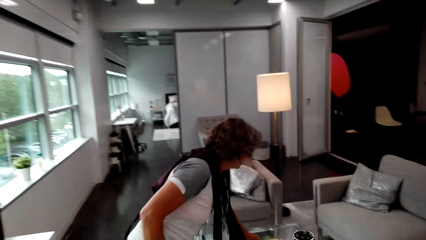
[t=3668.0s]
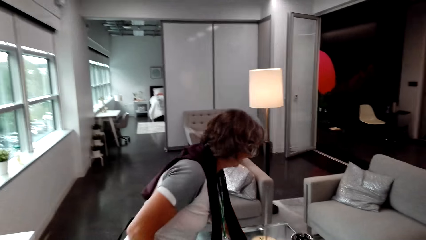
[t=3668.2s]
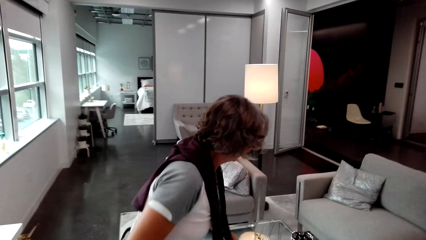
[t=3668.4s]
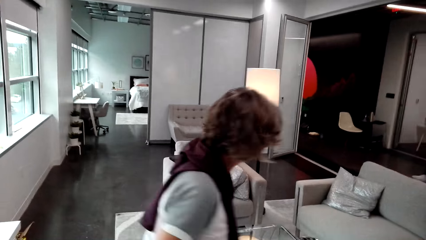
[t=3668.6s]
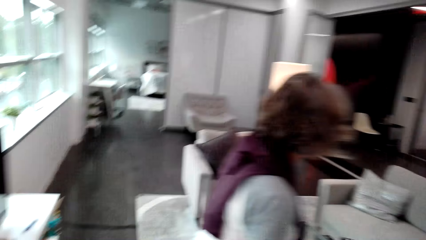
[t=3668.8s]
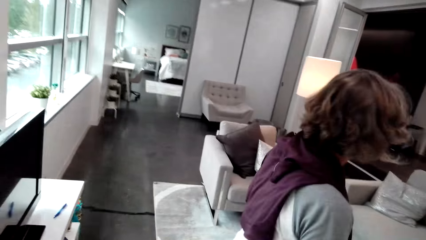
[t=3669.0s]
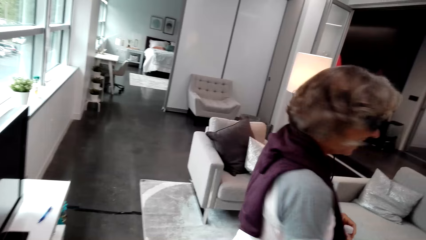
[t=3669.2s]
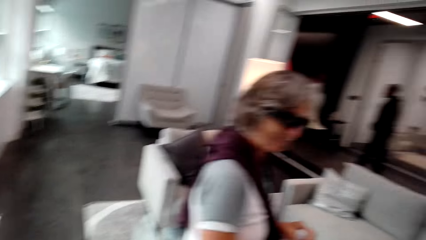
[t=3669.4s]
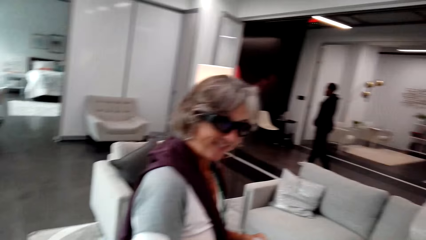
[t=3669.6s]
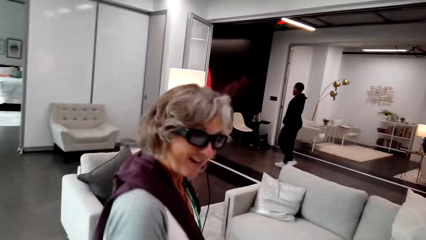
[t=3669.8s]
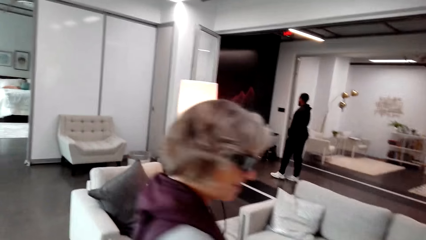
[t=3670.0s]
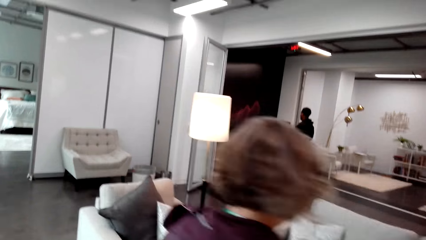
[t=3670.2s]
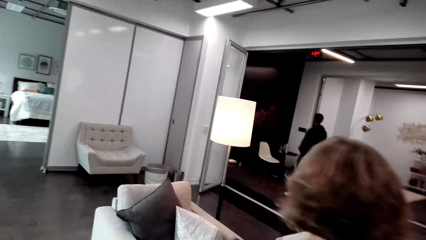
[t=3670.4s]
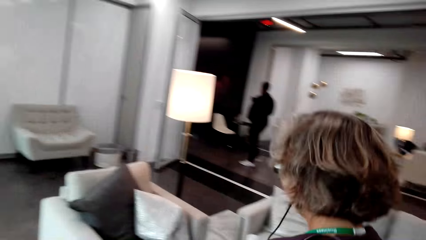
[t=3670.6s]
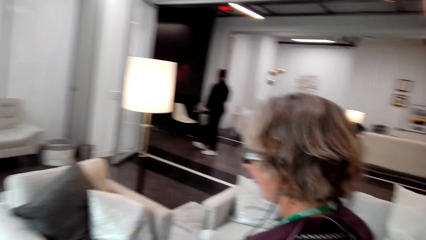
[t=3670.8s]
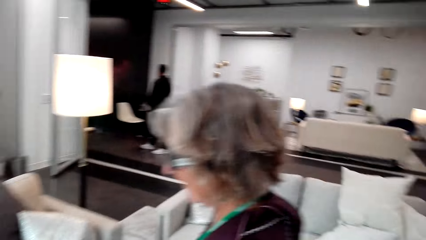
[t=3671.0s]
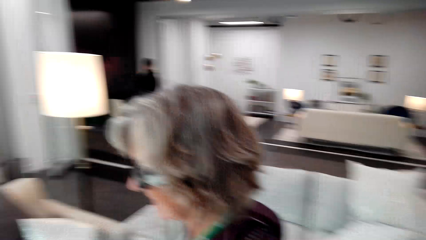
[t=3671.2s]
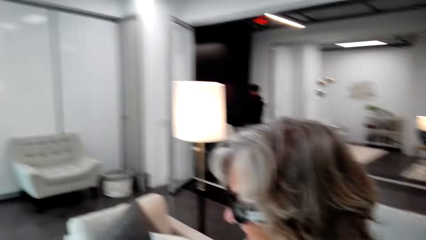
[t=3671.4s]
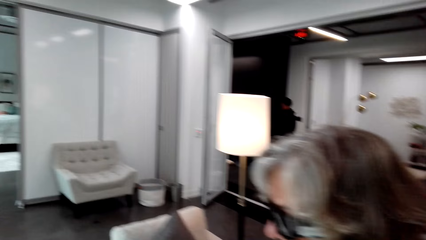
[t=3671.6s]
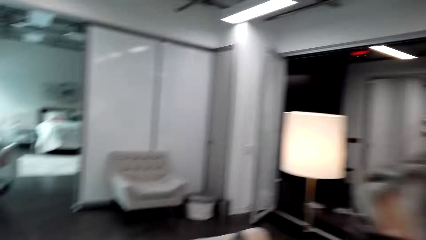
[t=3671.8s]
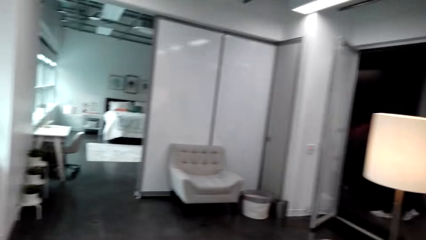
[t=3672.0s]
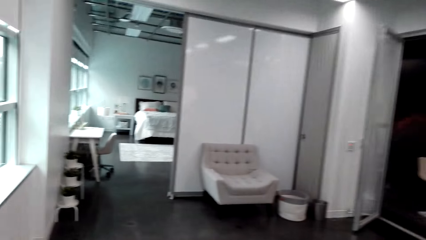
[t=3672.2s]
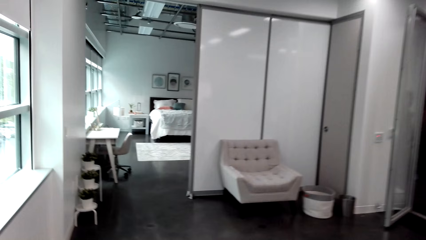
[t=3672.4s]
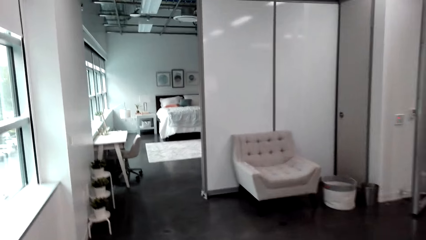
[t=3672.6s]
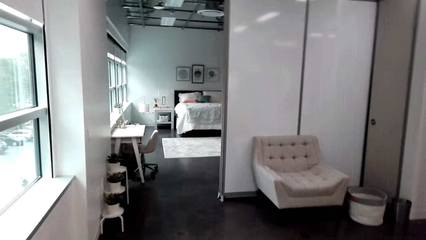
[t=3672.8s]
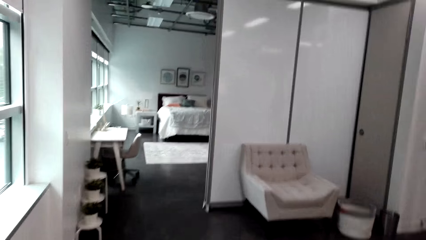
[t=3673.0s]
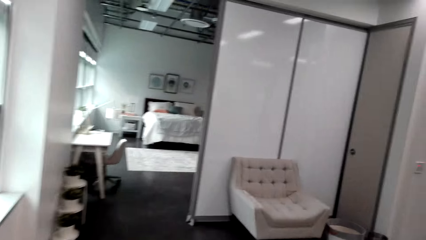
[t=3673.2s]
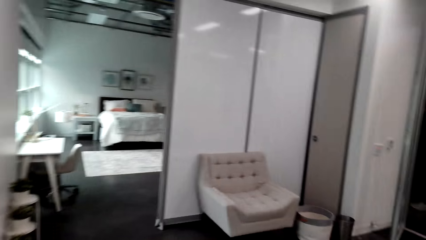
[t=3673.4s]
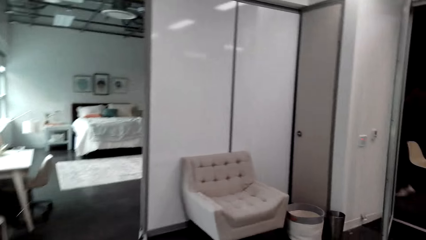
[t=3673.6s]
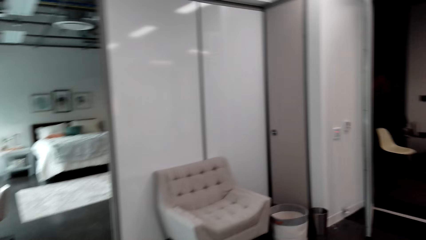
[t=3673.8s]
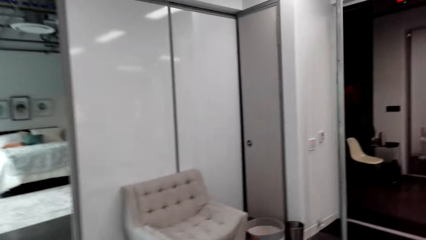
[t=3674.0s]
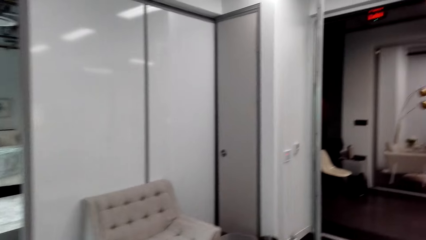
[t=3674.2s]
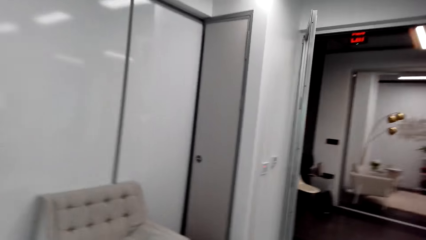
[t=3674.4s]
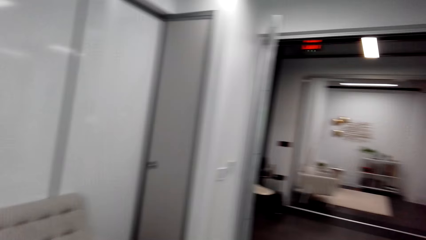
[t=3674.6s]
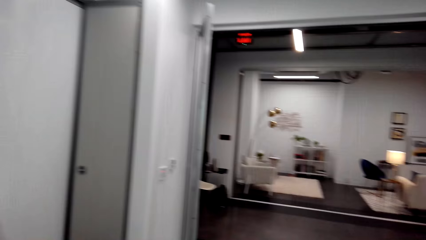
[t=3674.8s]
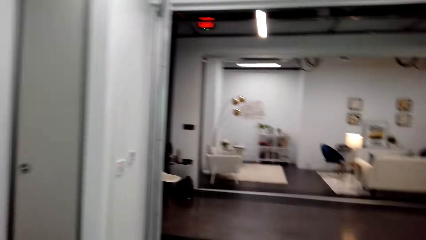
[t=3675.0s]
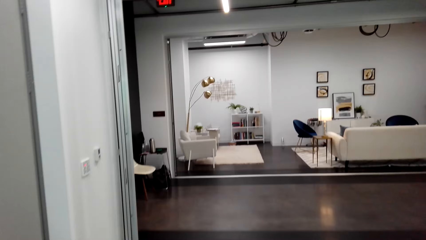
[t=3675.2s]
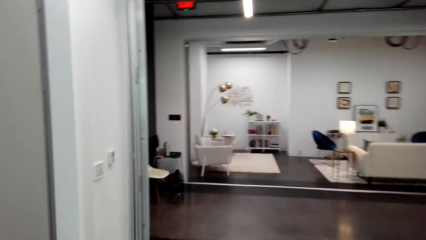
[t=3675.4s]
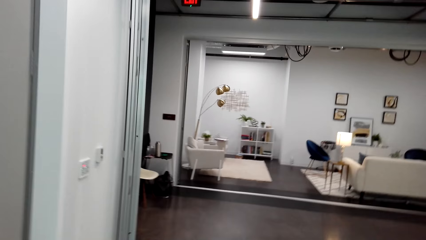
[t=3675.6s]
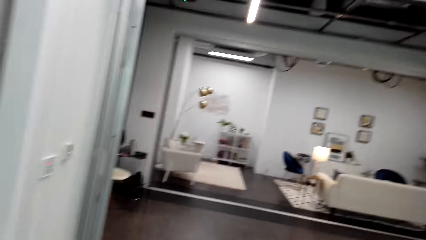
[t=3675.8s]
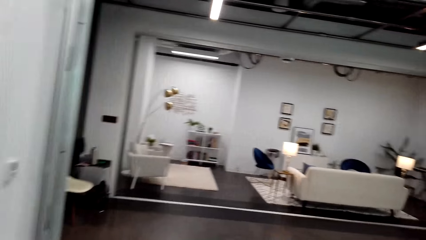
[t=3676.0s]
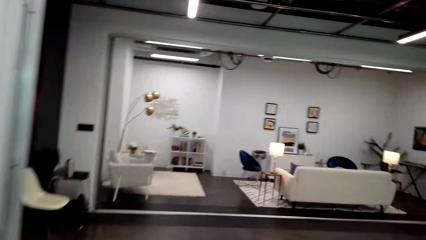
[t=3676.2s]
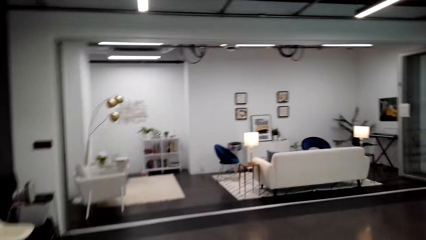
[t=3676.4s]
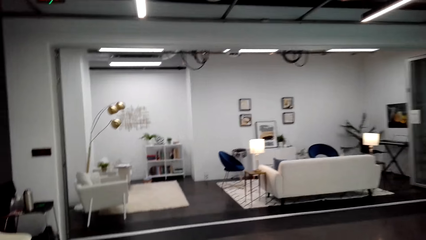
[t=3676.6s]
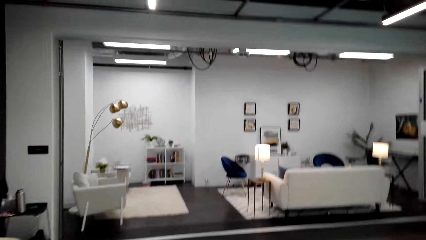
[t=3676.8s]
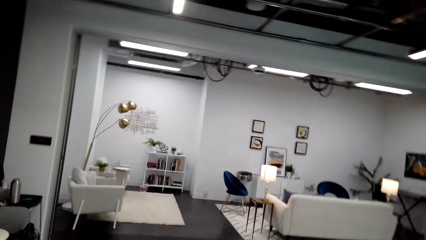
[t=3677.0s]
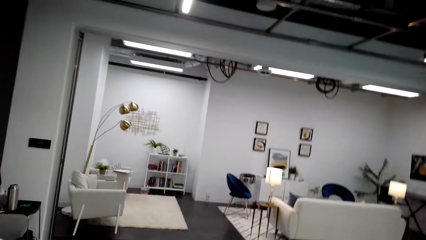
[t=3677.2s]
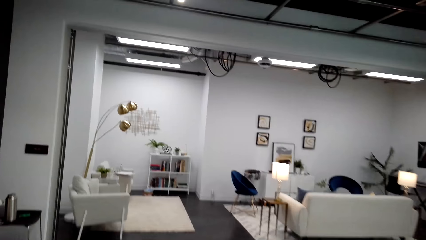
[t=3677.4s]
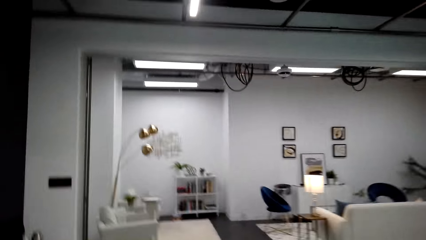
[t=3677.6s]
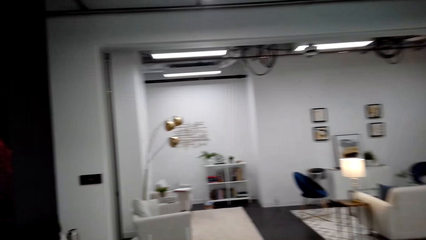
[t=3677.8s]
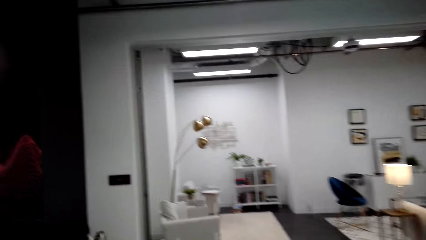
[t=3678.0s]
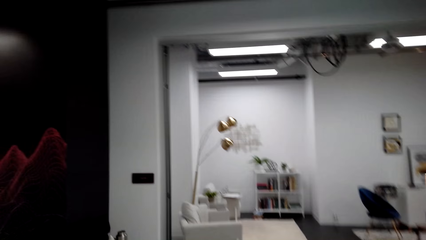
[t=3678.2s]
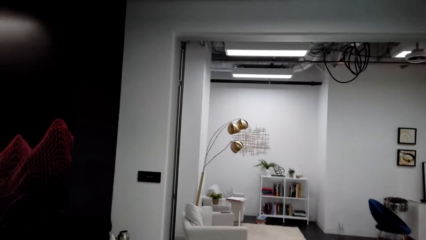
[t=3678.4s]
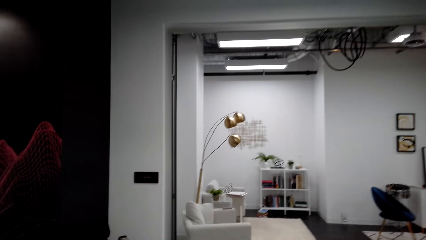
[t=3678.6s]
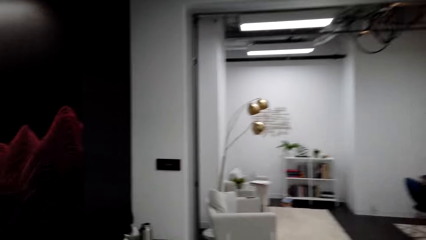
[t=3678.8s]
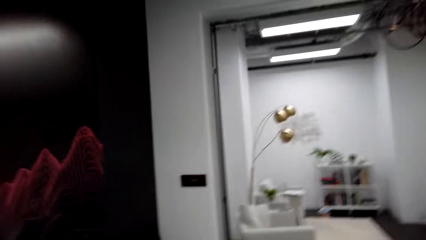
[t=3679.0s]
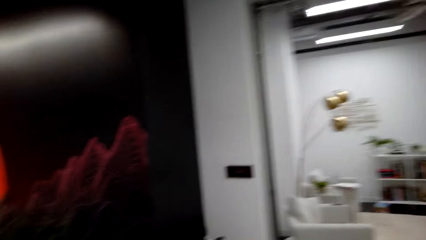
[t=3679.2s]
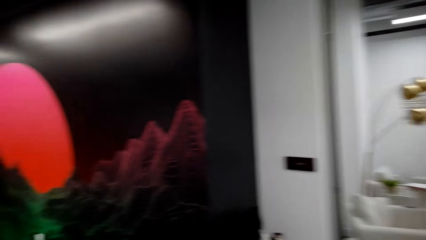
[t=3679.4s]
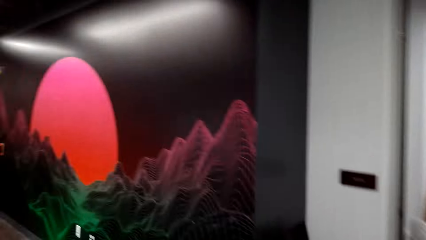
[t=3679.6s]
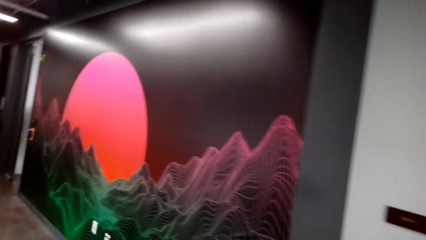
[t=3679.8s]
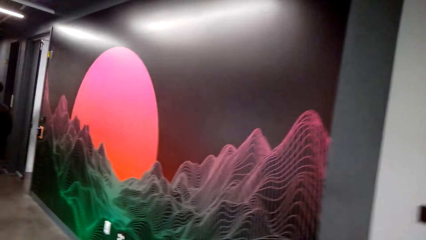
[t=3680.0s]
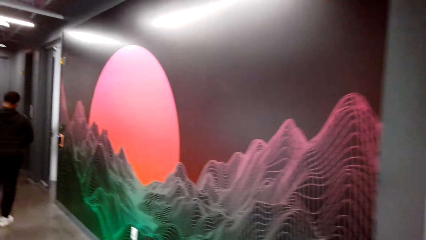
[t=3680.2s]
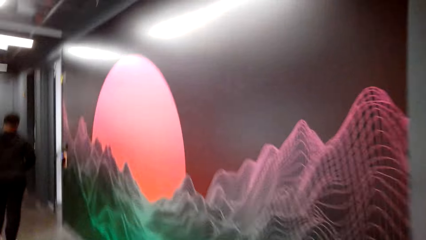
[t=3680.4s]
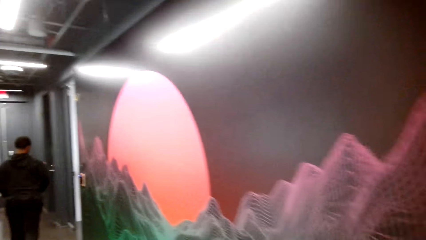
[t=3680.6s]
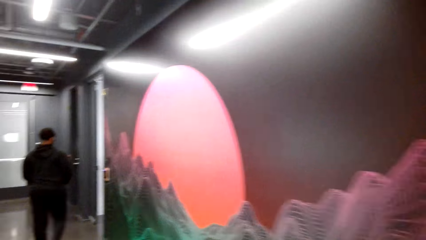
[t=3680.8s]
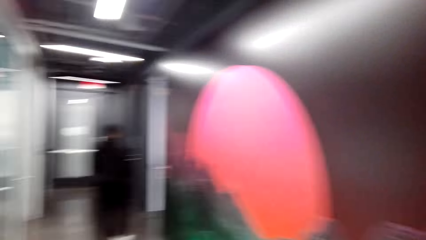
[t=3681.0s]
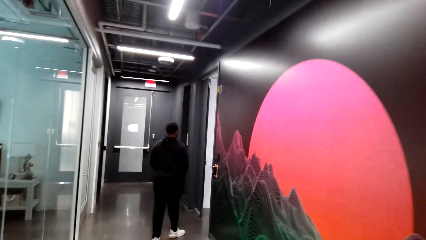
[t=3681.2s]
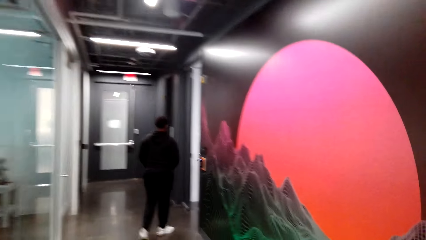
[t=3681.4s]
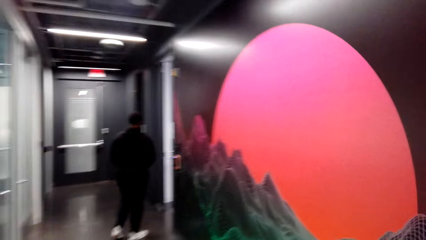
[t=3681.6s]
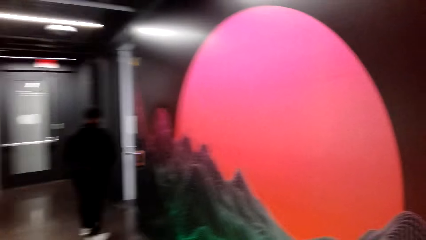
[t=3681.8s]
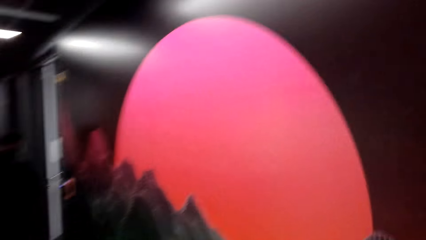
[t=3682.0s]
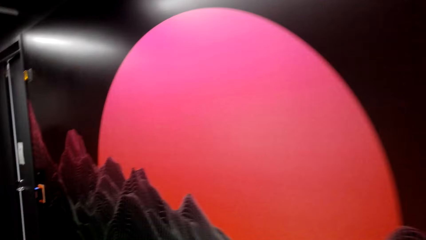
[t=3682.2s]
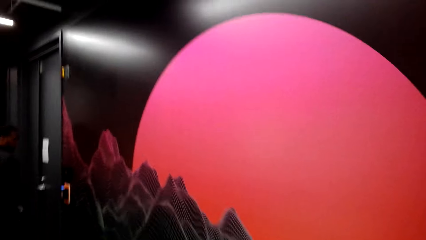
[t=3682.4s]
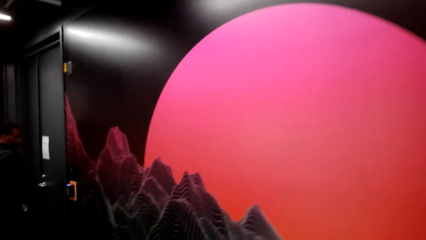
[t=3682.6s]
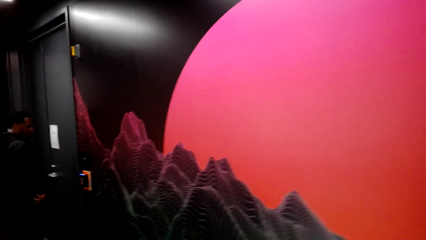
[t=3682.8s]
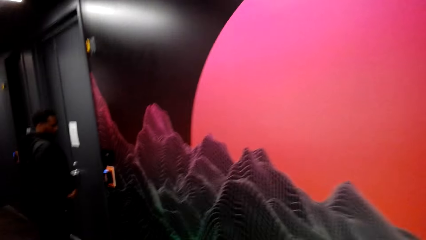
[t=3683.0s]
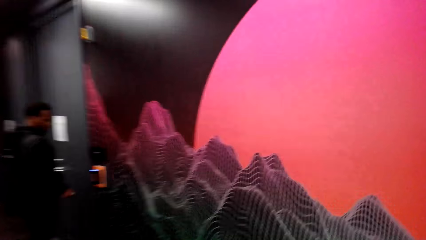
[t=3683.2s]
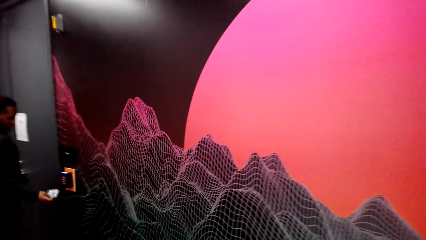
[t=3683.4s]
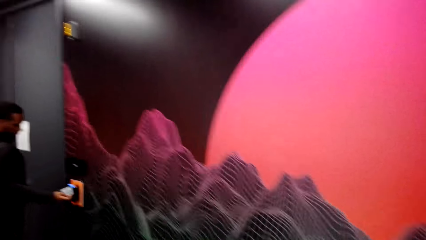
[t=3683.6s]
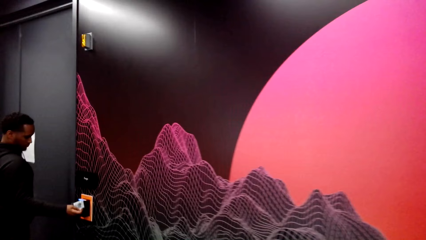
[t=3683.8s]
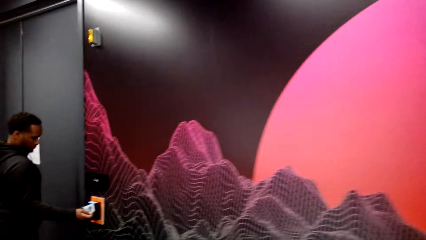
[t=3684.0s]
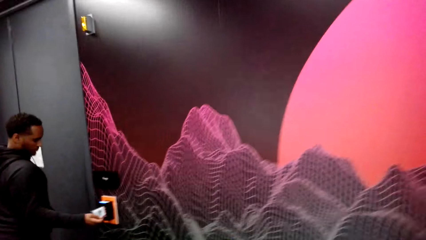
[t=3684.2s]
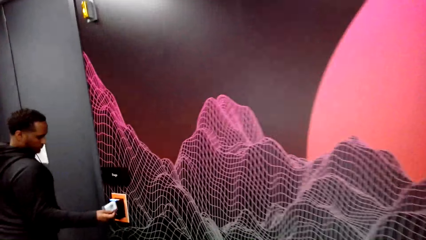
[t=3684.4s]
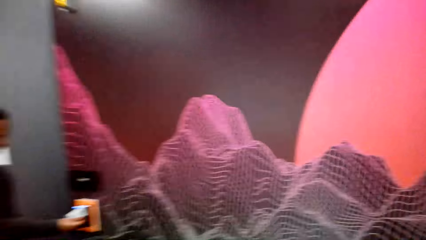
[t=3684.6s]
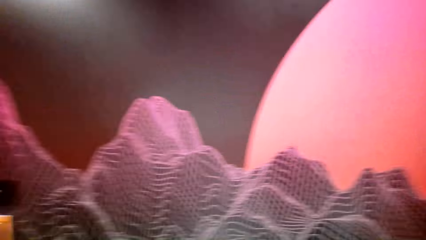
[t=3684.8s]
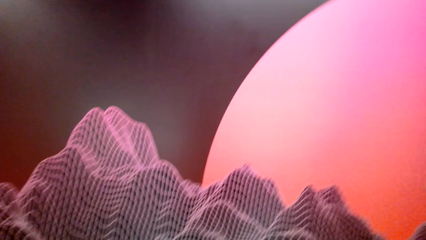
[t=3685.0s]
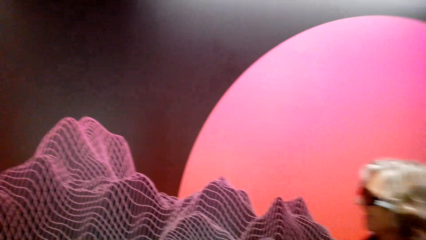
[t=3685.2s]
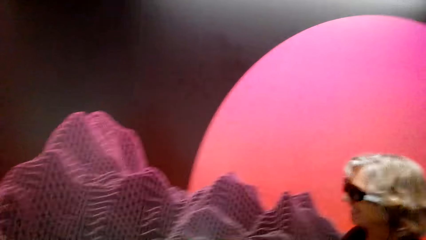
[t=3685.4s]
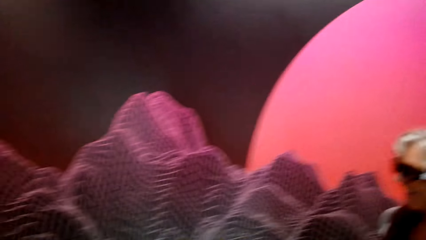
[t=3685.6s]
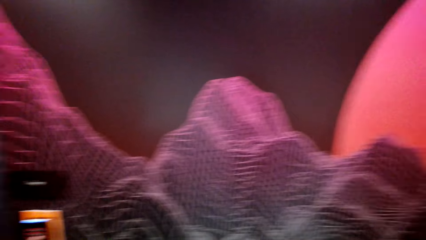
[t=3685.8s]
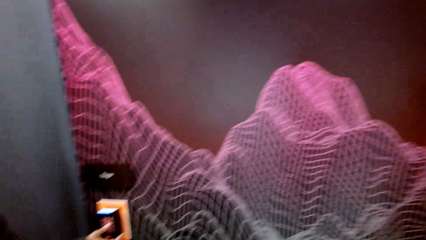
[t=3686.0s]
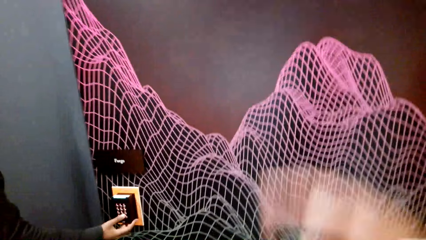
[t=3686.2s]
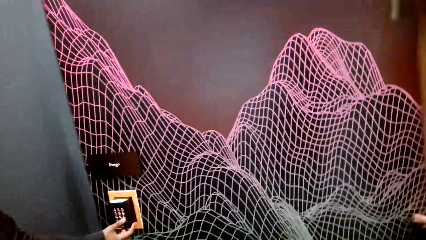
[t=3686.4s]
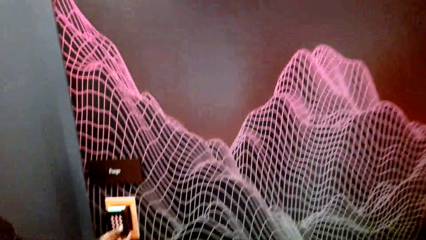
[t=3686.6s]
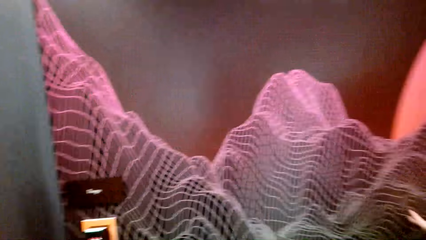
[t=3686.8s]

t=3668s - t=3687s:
The camera wearer walks in the room. A woman walks around the room. The woman dialogues with the camera wearer. The camera wearer dialogues with the woman. The woman dialogues with the camera wearer. The camera wearer dialogues with the woman. They walk around the room. They turn around. They dialogue with the woman. They walk in a corridor. They walk in the corridor again. They dialogue with the woman. The woman dialogues with the camera wearer. The camera wearer presses a biometric door lock.
